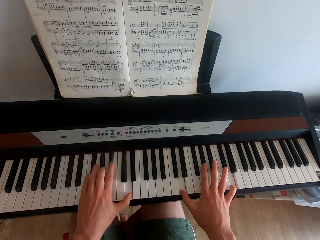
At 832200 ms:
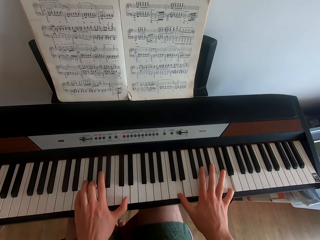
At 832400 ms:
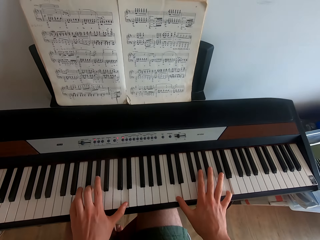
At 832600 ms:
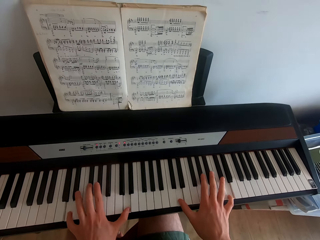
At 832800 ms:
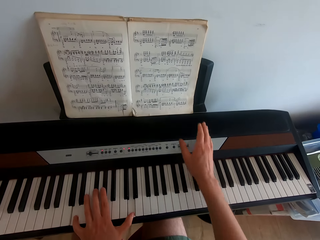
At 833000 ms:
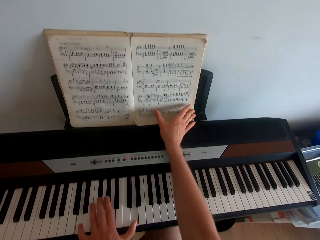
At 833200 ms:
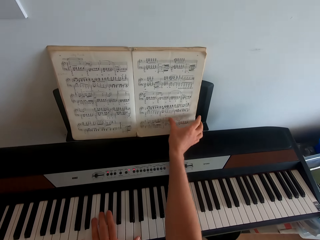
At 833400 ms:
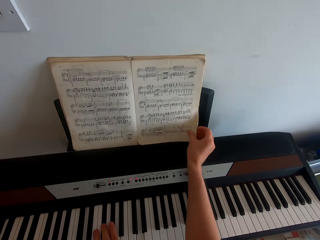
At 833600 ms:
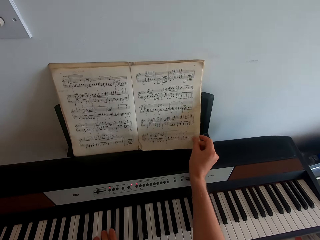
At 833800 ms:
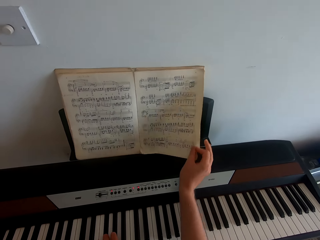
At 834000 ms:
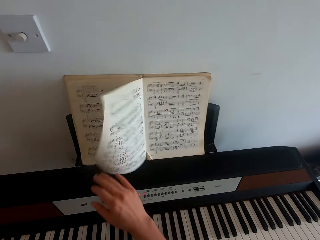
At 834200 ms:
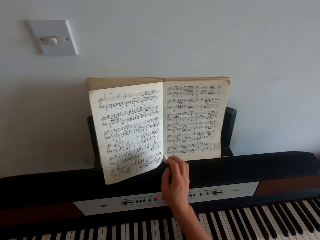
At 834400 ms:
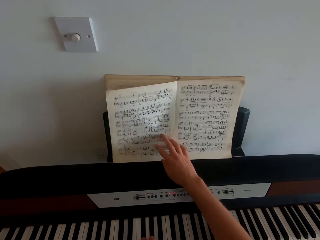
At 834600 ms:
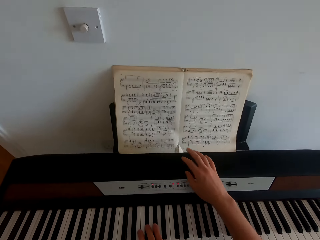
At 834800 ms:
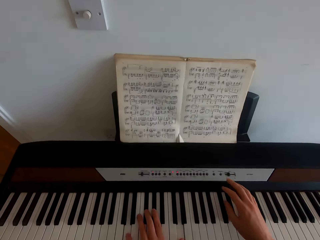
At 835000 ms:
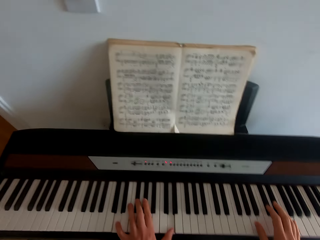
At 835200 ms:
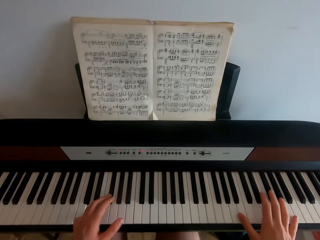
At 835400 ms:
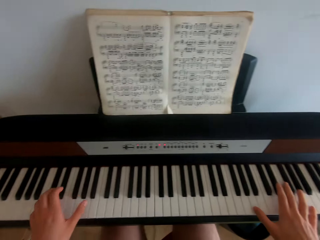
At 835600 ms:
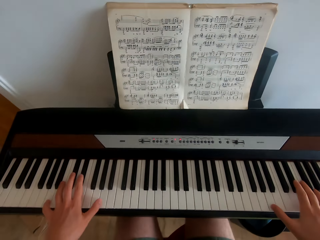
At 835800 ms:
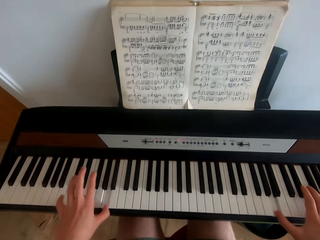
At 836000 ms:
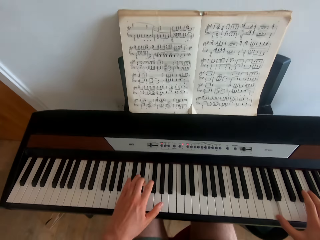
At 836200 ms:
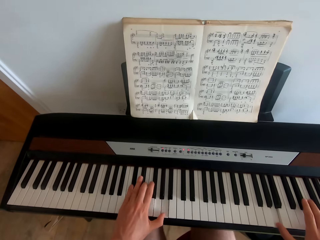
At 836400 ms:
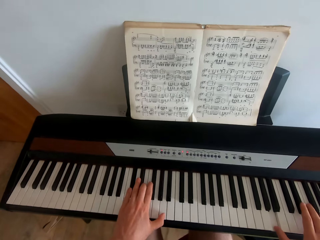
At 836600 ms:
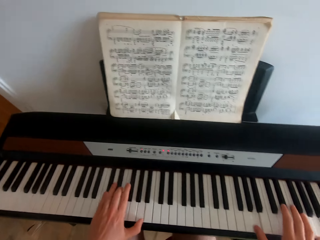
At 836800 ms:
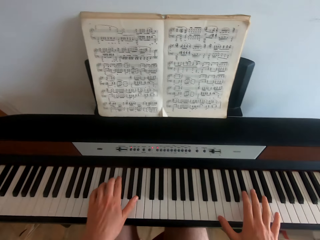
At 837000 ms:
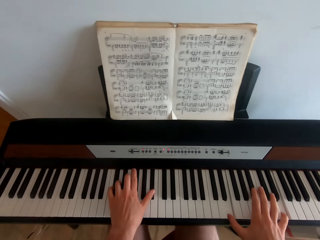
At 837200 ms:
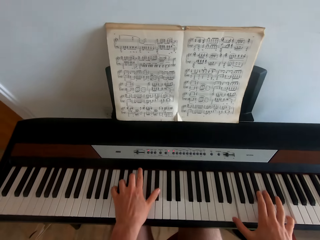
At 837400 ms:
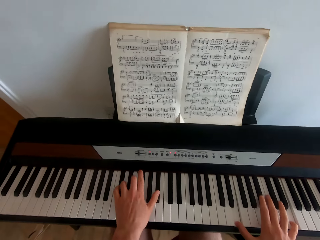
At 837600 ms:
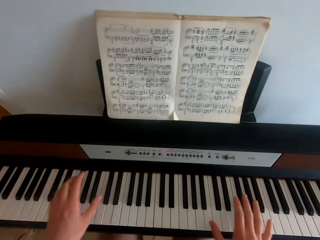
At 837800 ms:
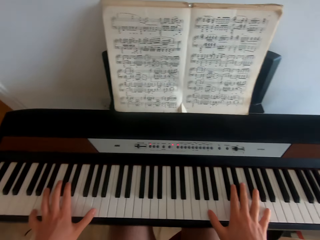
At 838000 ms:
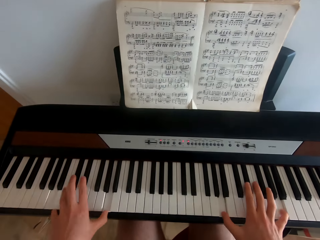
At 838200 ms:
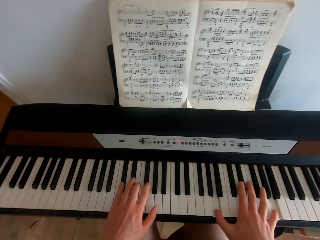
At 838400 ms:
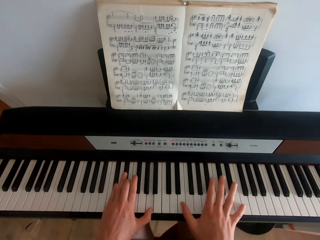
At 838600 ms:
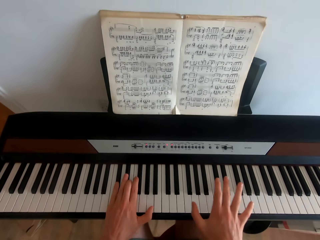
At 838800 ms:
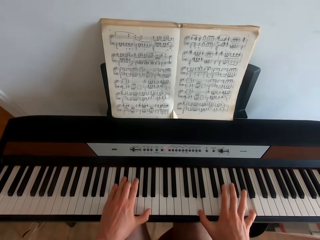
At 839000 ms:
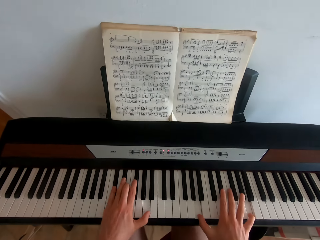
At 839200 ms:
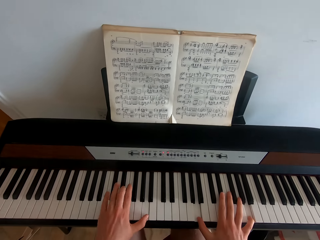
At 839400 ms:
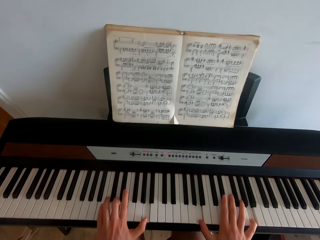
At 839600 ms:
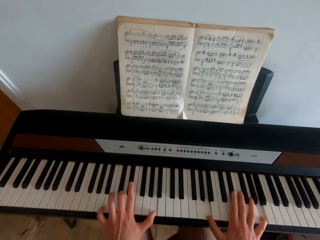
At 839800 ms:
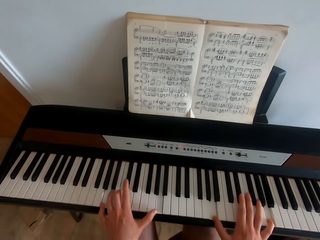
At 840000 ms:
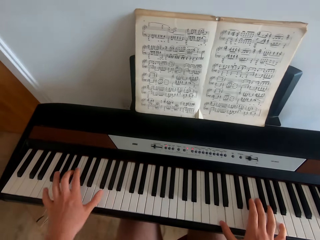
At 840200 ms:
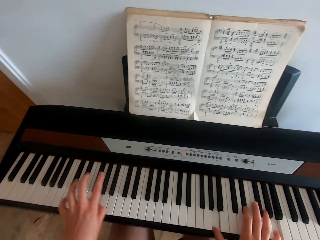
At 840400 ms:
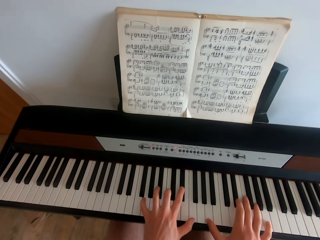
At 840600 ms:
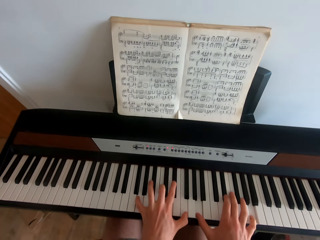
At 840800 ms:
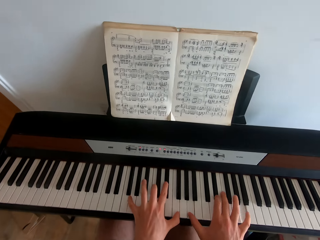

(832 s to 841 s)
The camera wearer flips a page of the hymn book. They play piano.

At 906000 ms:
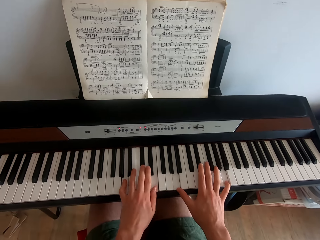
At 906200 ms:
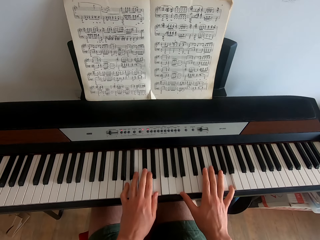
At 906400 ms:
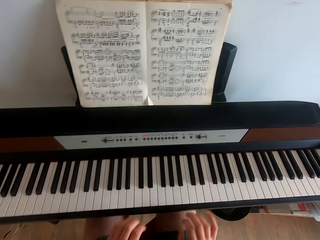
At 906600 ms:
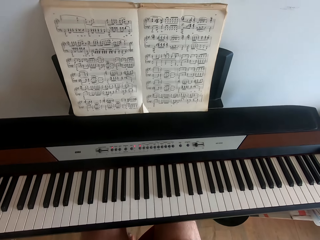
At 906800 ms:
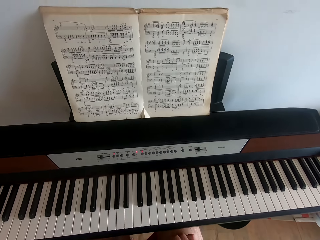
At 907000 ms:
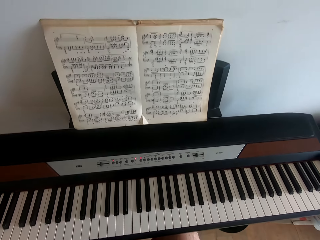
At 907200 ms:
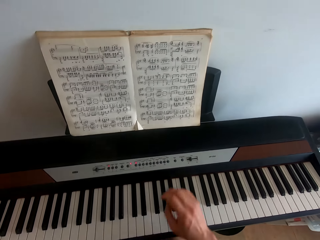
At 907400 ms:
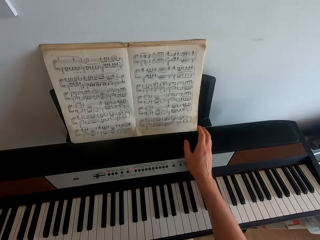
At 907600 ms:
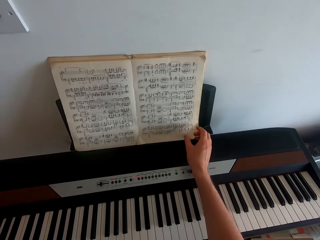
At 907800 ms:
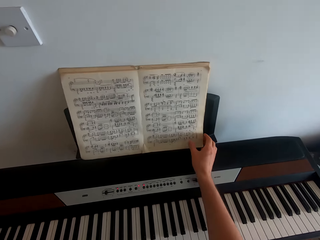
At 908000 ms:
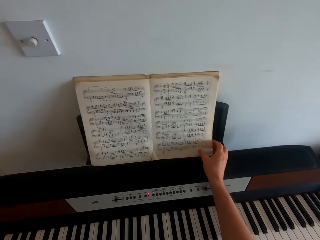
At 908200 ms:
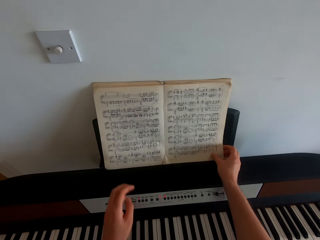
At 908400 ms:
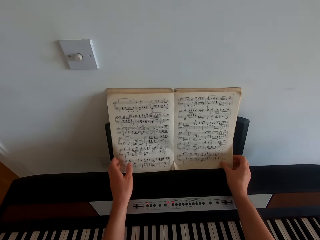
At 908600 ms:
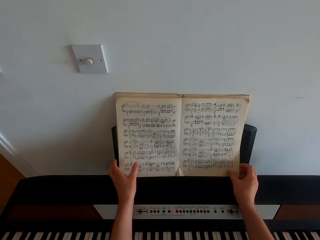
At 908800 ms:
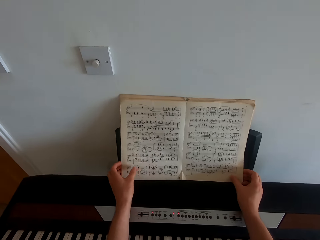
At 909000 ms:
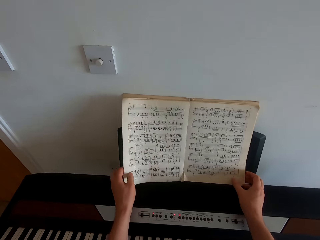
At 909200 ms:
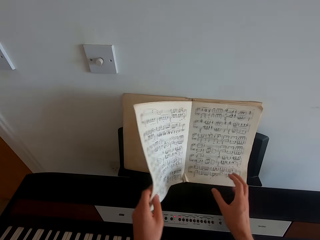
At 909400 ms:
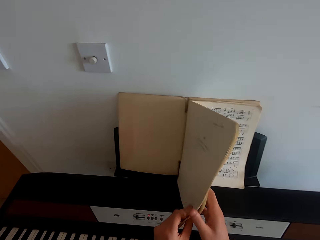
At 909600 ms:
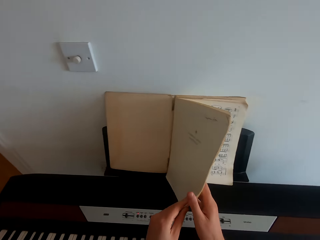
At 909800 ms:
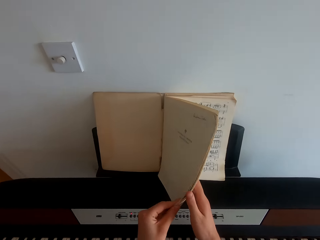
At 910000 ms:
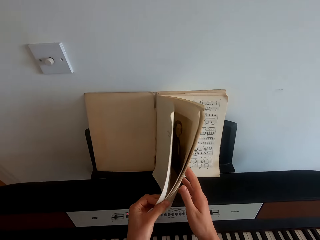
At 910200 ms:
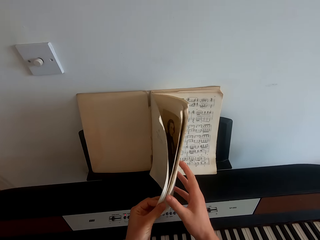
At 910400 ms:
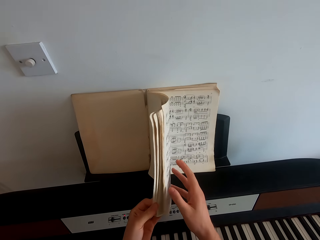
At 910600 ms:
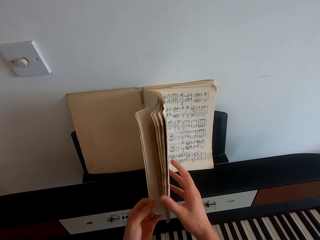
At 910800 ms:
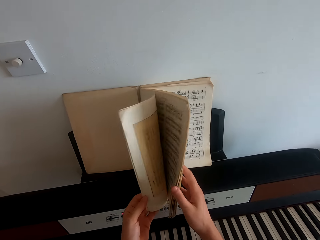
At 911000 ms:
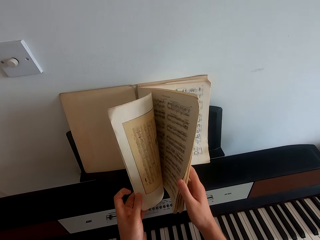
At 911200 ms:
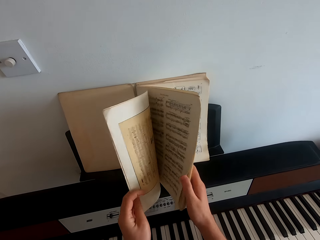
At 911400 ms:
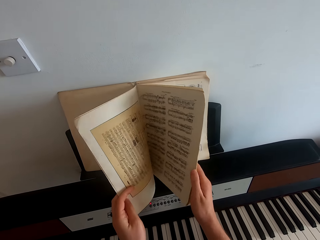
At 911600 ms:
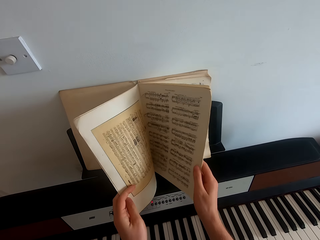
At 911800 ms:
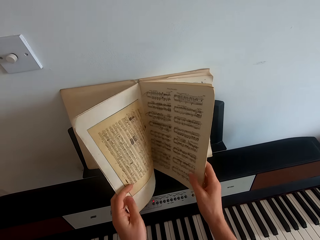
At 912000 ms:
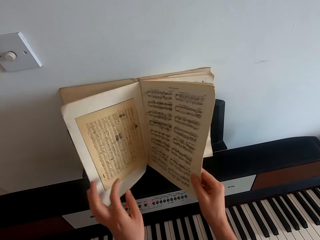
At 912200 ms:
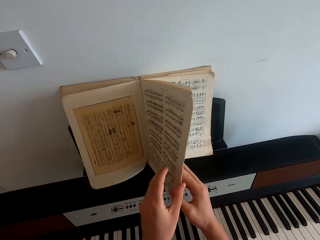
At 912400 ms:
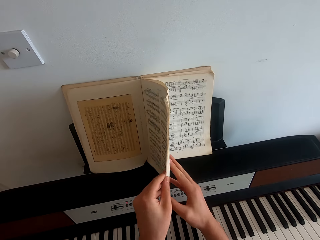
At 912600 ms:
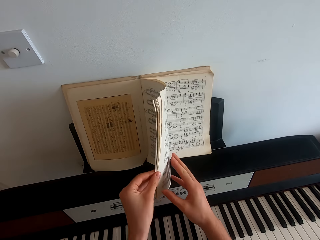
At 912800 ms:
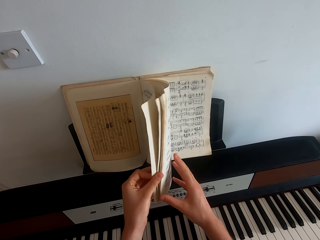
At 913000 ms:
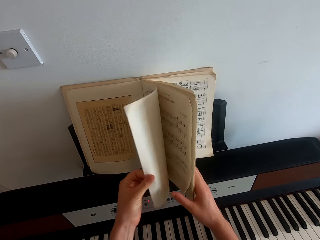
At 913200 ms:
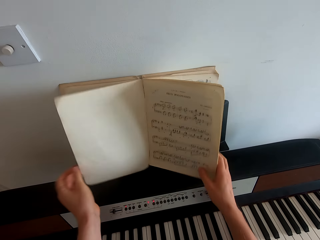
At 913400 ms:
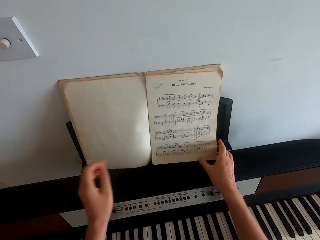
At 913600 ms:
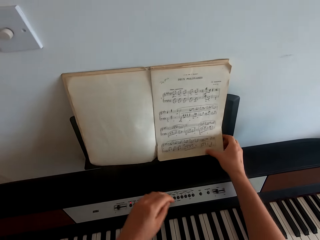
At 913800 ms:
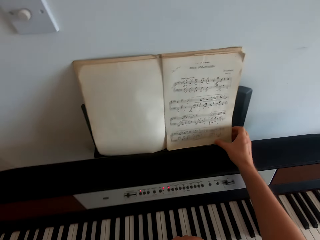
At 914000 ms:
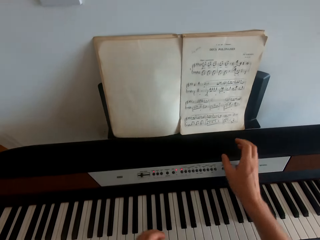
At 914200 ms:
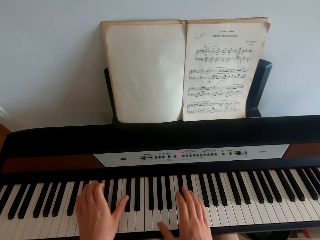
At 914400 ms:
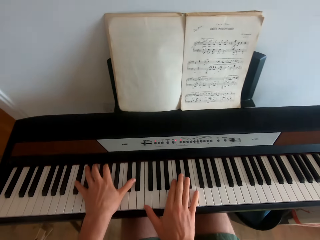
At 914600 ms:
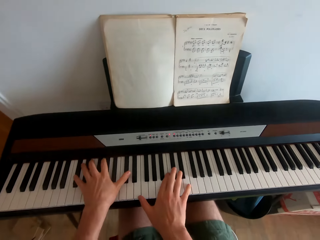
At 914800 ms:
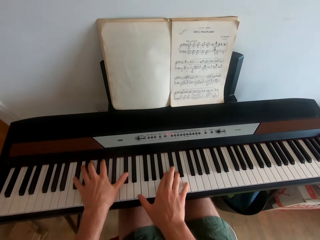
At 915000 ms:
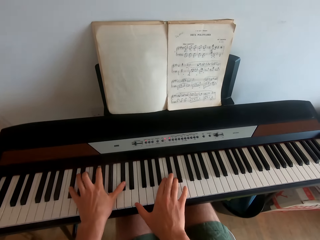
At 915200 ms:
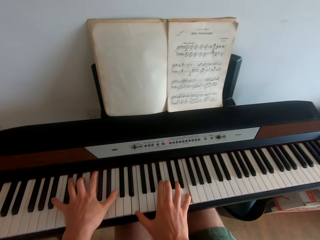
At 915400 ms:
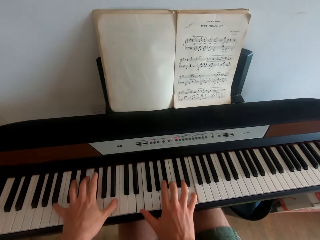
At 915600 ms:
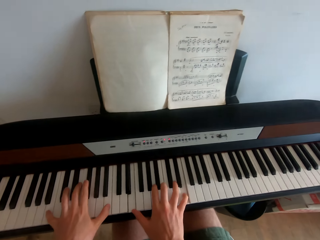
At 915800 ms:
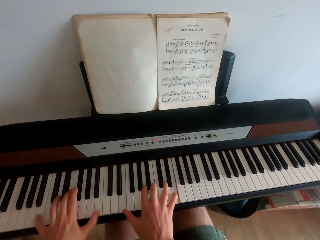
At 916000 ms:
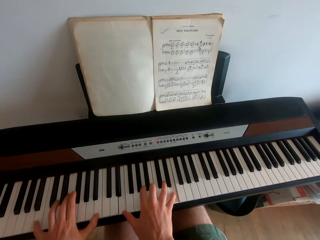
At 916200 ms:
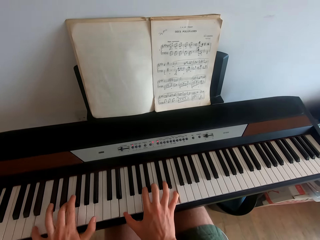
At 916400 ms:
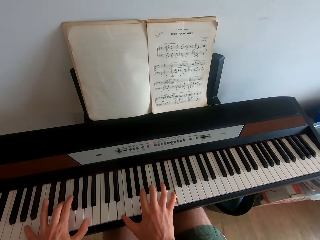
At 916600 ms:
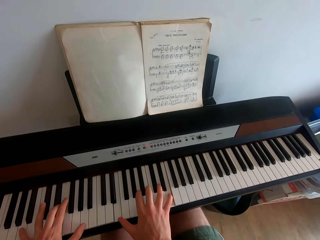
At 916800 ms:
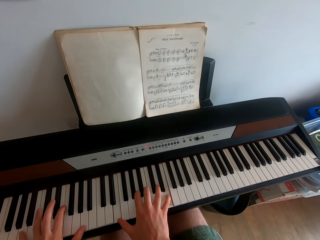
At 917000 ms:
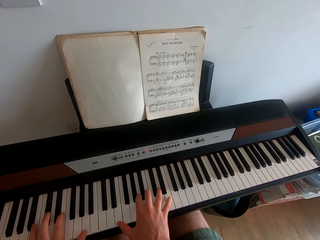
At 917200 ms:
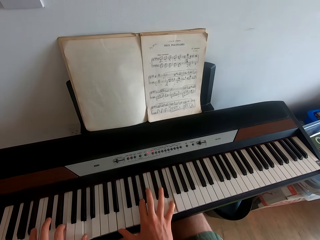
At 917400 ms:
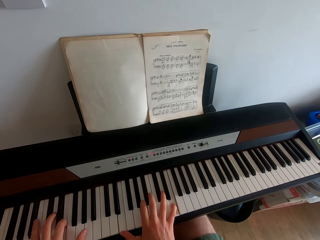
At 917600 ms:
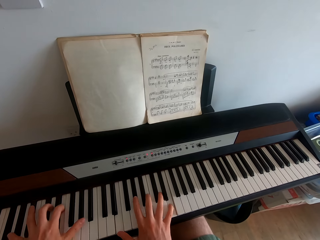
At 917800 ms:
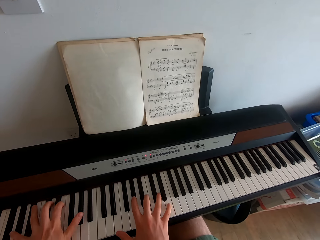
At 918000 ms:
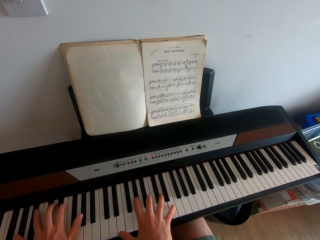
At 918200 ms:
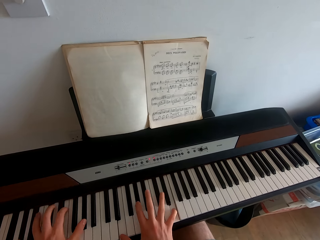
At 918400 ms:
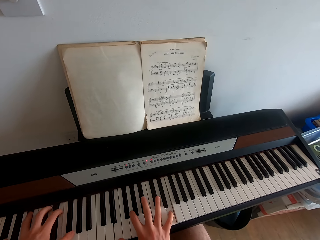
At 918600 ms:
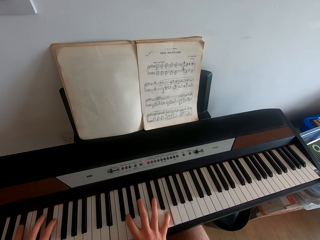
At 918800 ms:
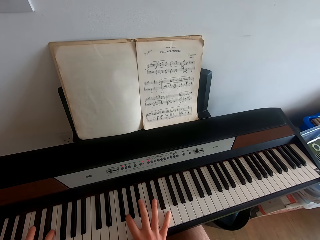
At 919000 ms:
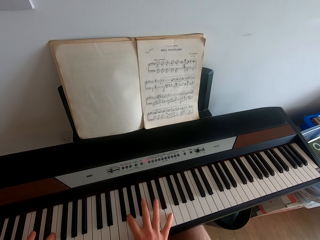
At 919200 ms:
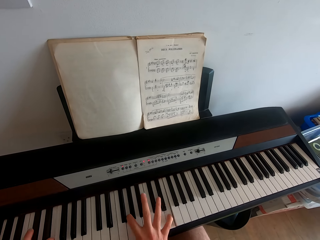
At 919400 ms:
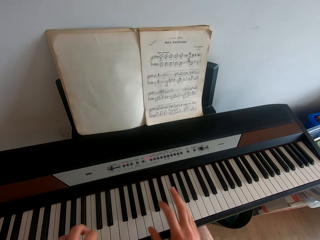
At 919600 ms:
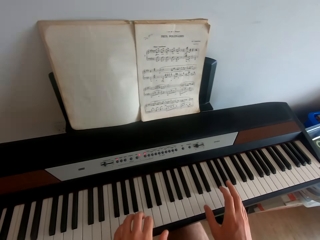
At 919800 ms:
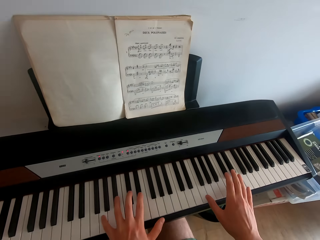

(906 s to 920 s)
The camera wearer flips the page in a music book. They play piano in the house.
